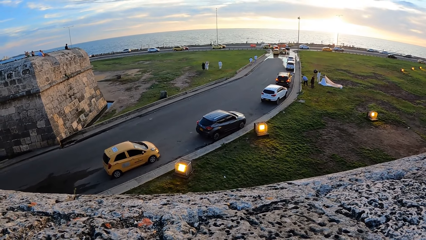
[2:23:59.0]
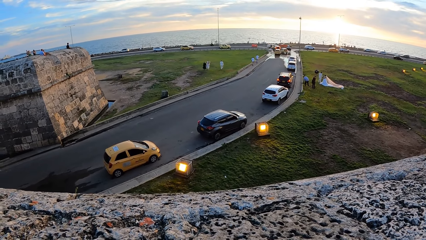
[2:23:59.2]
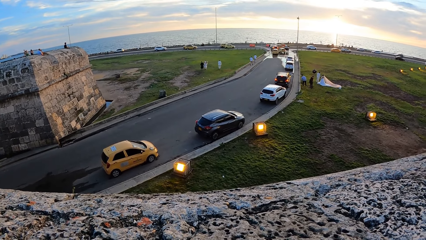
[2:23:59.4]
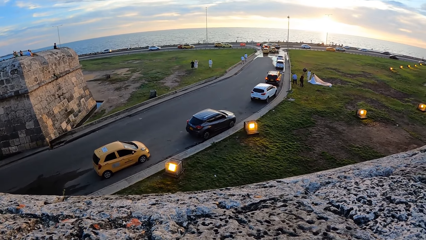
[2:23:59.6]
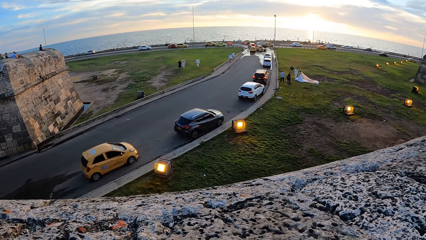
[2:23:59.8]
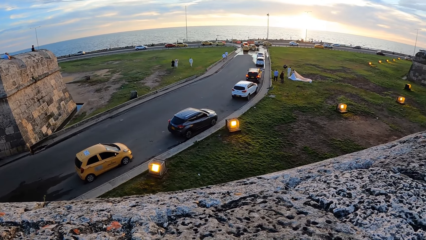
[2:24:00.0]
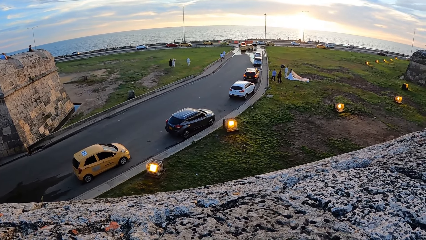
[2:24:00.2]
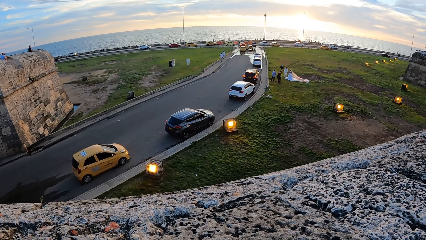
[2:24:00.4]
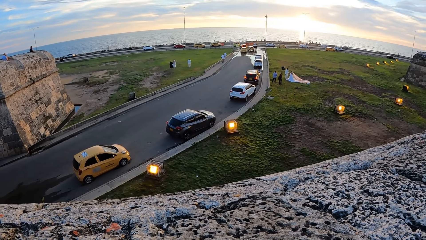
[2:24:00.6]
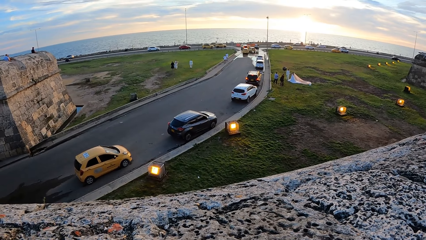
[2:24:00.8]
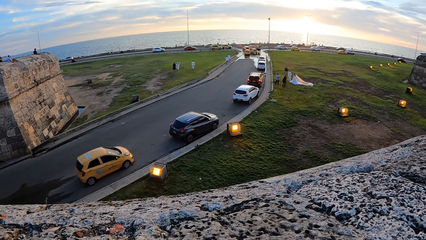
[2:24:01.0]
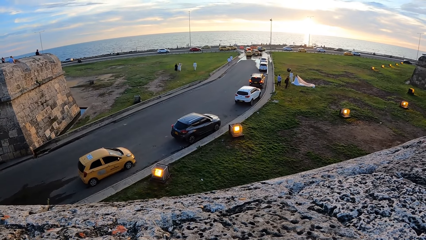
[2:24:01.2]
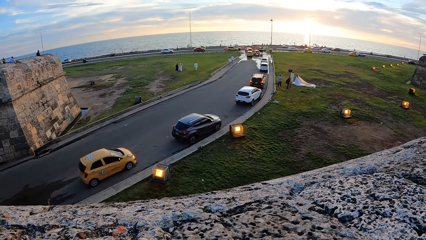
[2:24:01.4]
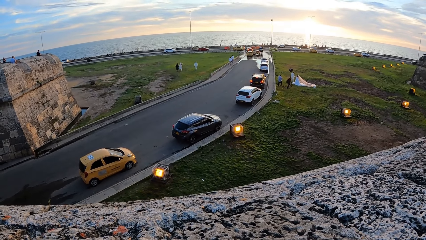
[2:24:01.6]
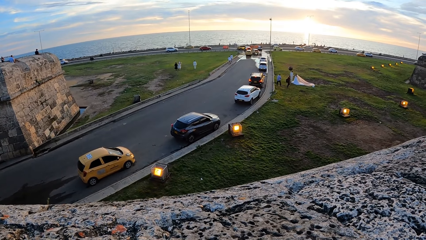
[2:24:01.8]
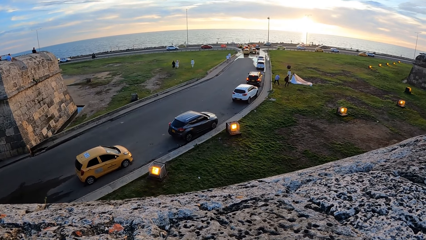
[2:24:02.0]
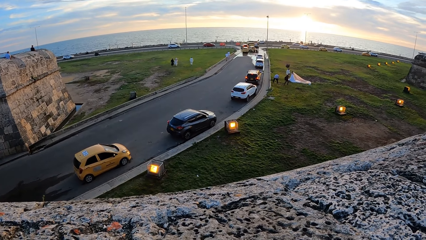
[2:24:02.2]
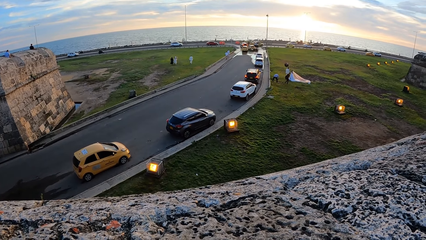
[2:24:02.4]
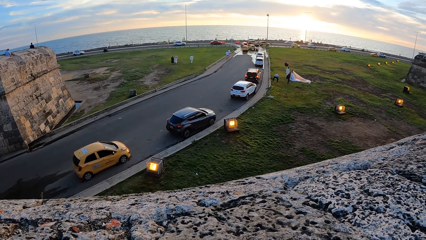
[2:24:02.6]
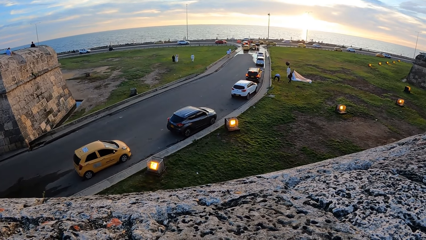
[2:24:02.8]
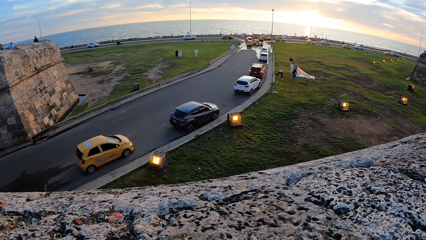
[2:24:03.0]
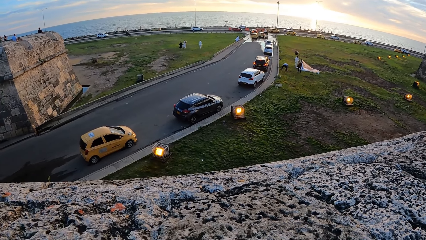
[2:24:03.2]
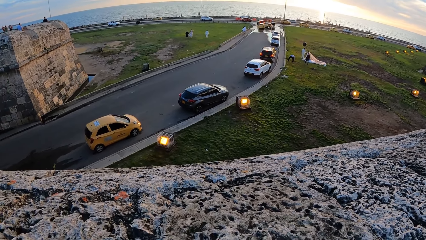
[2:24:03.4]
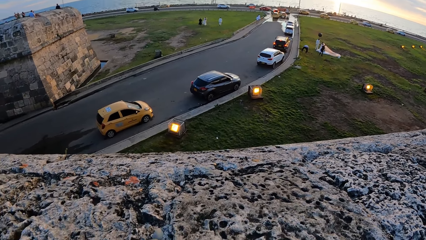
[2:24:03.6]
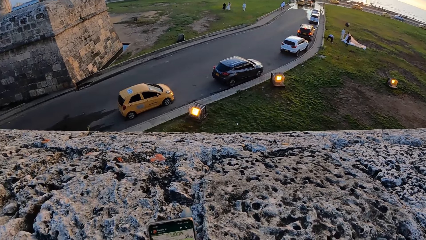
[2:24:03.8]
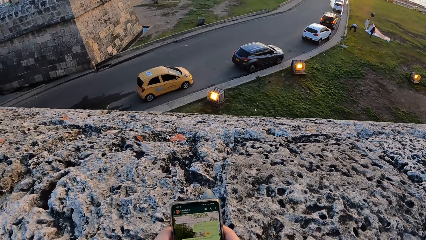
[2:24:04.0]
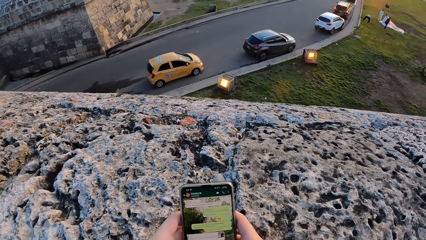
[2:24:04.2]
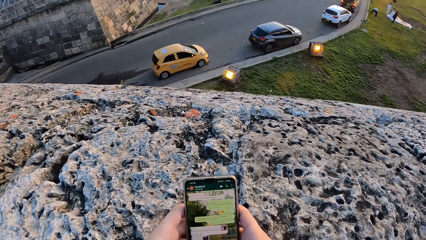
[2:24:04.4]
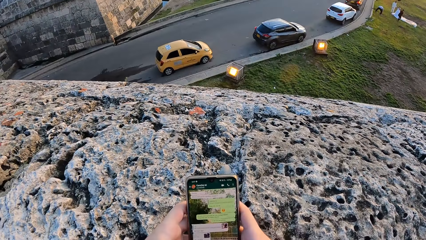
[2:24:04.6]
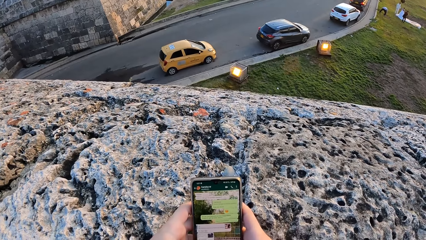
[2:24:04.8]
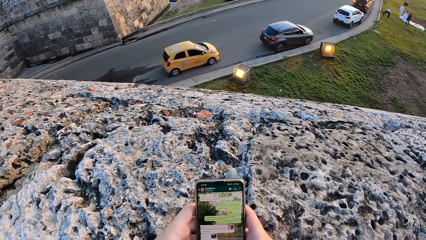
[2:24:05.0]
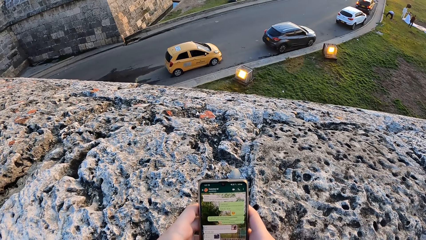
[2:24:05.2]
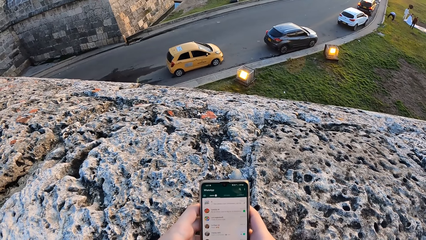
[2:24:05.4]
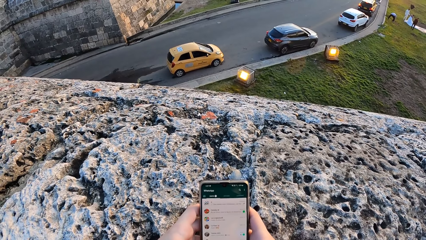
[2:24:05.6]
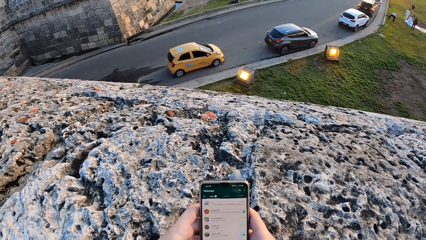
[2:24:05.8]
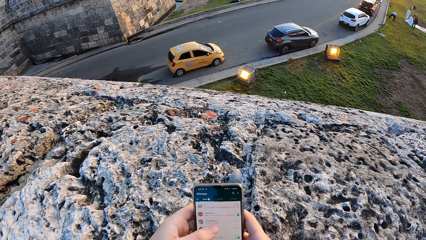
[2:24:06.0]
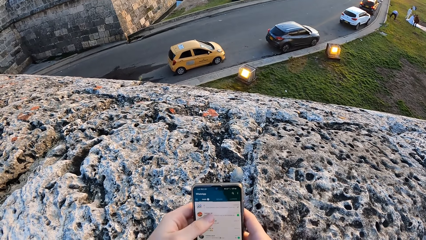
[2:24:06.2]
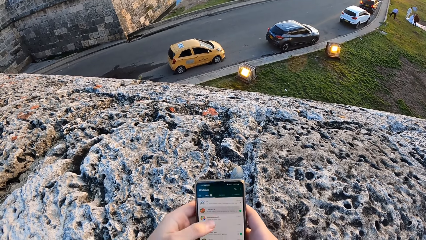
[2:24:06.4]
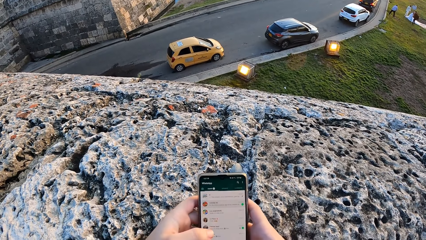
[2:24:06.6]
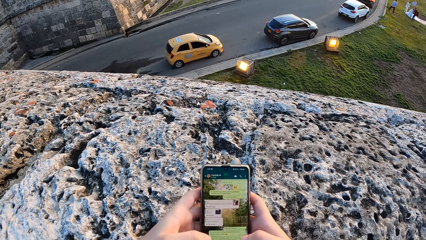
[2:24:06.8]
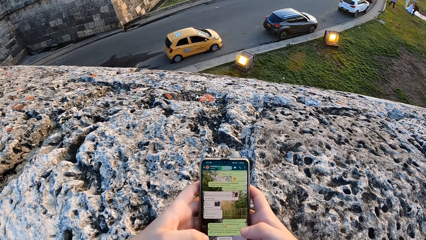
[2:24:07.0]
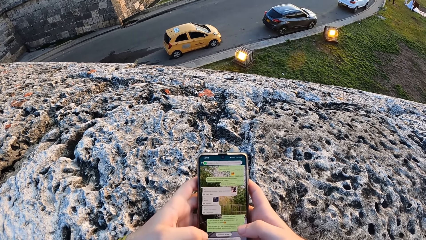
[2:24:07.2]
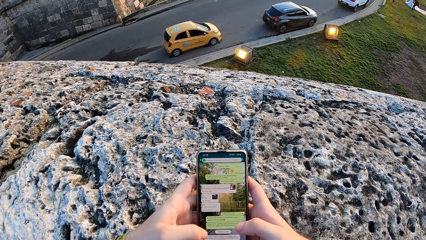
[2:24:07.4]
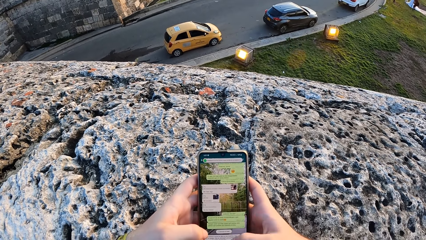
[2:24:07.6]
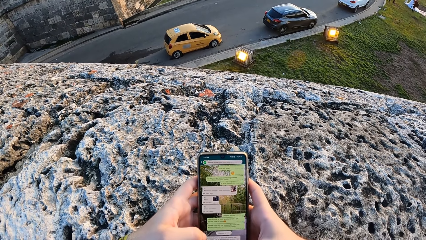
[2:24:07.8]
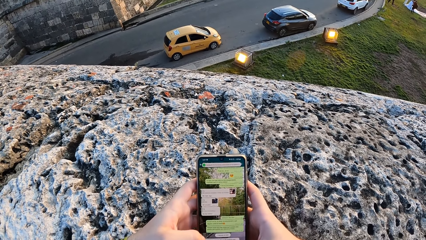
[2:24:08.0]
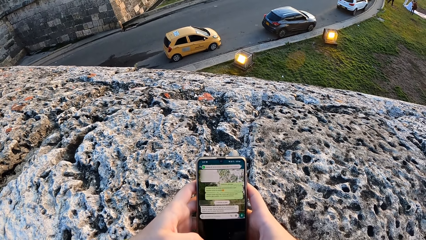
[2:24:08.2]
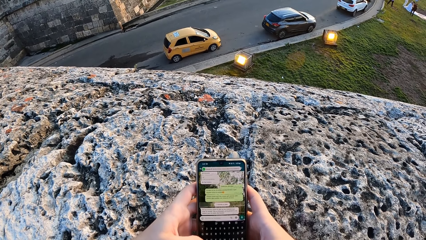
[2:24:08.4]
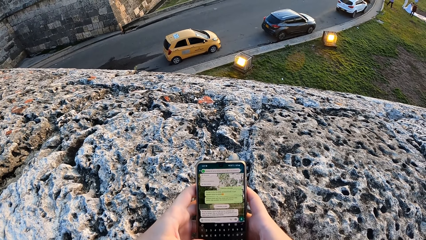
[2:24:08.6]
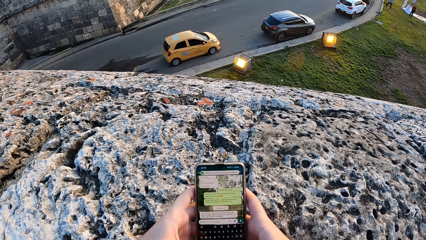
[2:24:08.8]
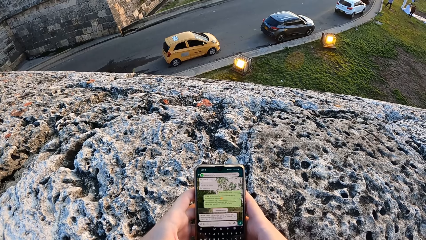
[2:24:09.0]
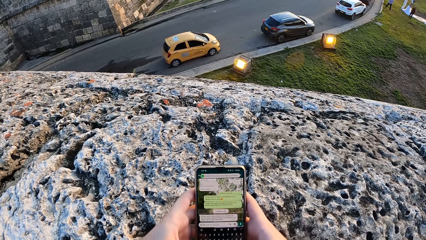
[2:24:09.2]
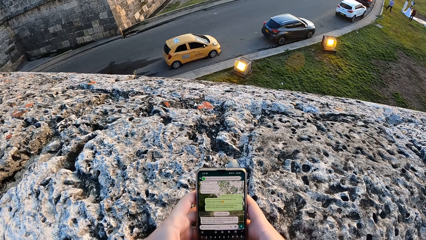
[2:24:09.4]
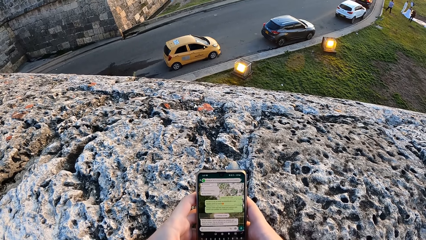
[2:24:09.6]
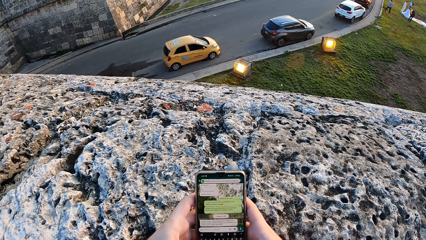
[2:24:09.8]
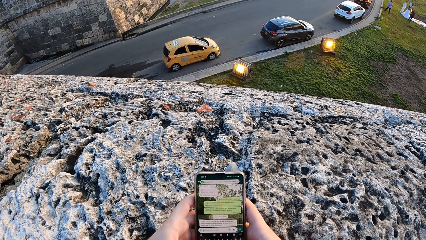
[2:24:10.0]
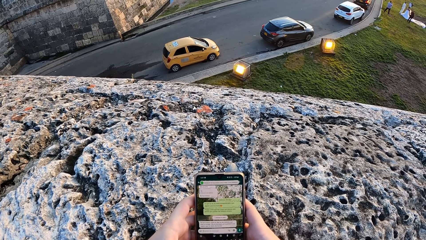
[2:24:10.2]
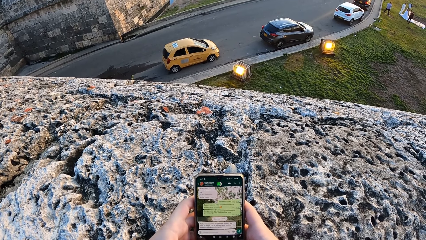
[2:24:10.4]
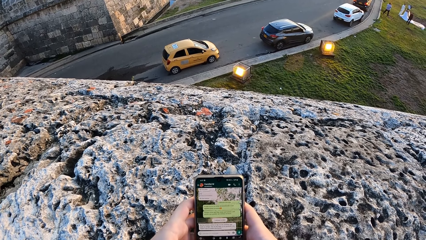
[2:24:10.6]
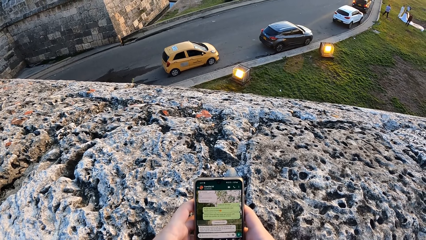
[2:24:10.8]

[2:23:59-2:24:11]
The camera wearer presses the phone with both hands.

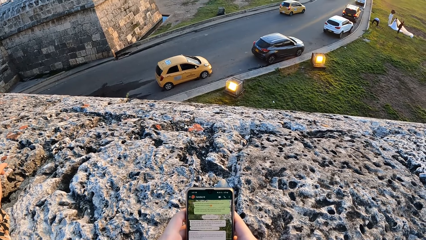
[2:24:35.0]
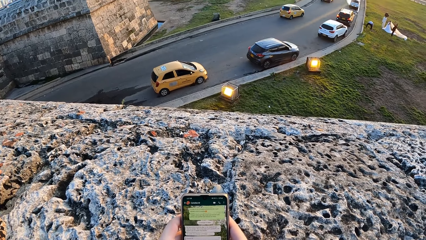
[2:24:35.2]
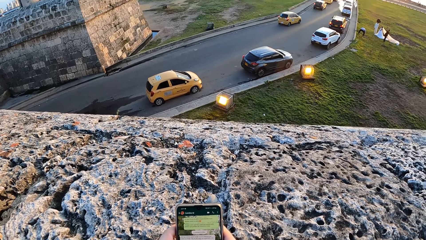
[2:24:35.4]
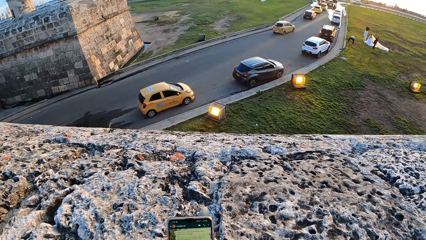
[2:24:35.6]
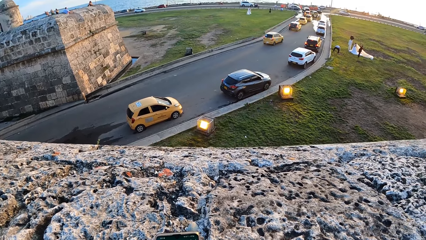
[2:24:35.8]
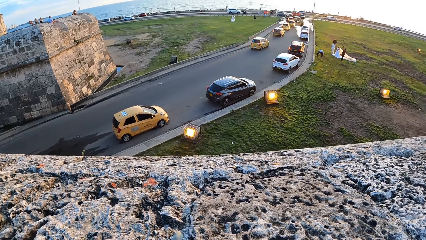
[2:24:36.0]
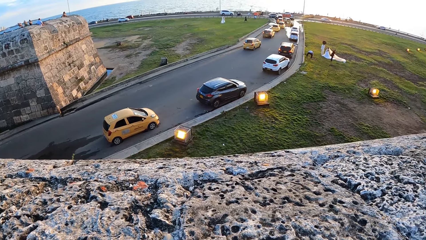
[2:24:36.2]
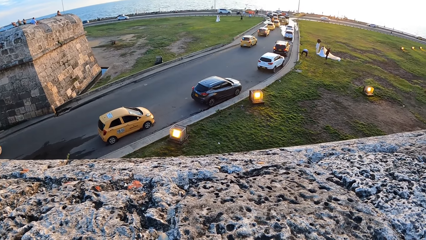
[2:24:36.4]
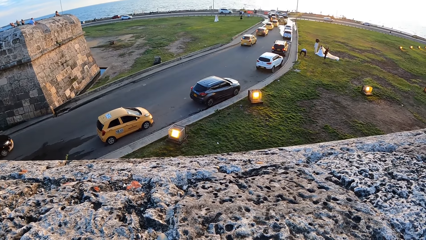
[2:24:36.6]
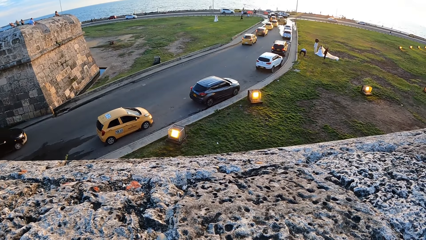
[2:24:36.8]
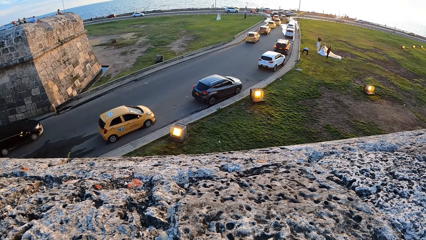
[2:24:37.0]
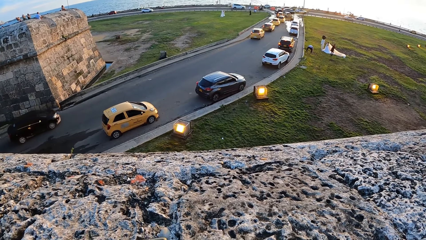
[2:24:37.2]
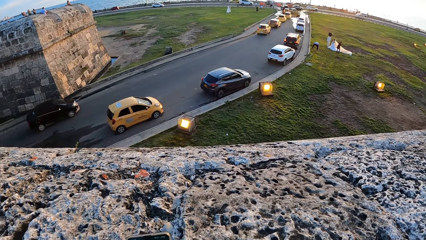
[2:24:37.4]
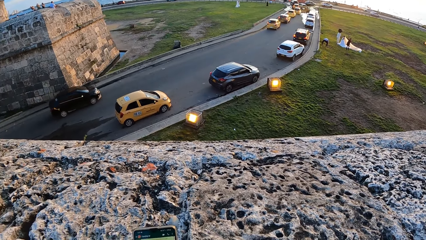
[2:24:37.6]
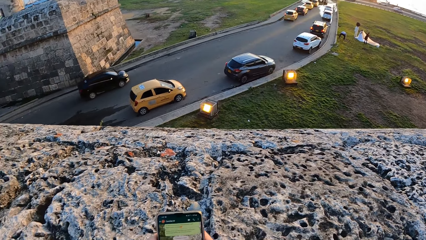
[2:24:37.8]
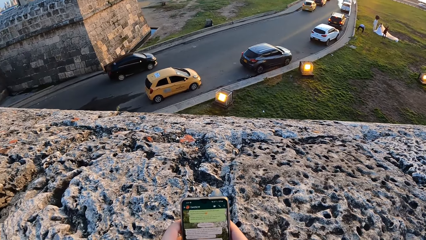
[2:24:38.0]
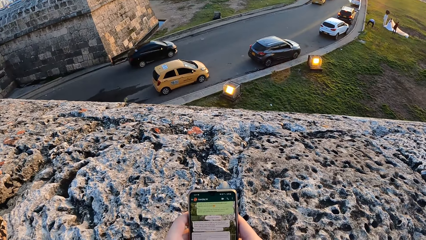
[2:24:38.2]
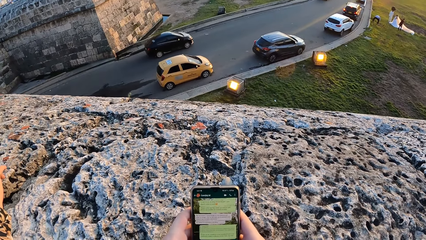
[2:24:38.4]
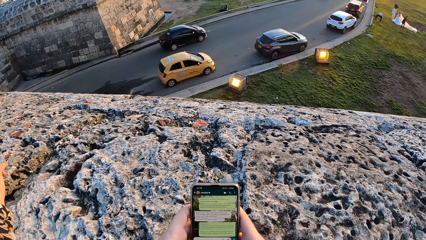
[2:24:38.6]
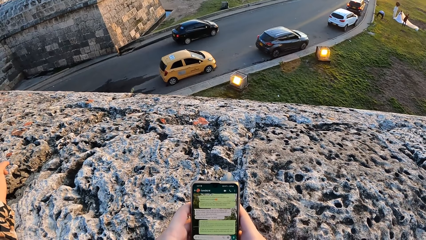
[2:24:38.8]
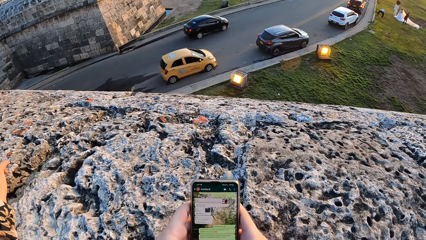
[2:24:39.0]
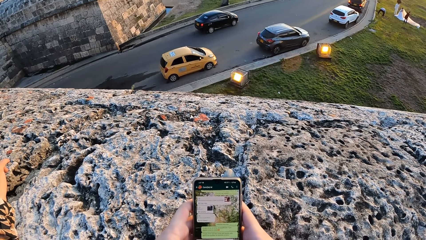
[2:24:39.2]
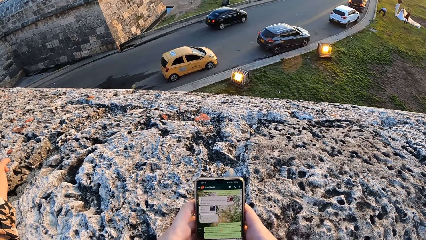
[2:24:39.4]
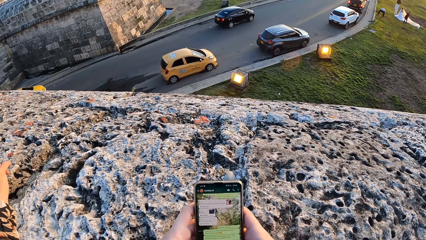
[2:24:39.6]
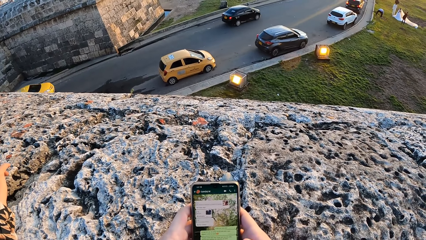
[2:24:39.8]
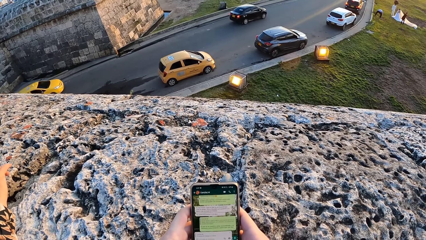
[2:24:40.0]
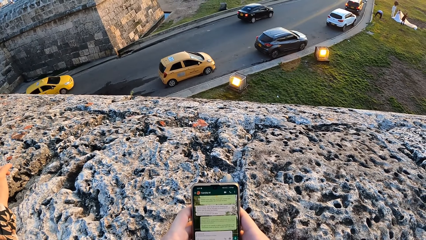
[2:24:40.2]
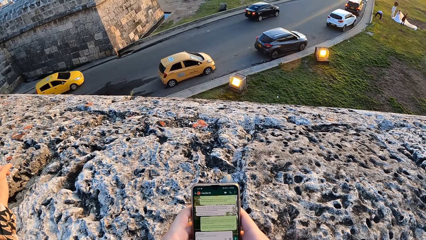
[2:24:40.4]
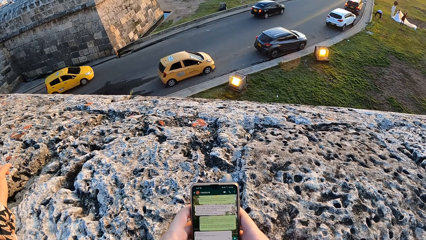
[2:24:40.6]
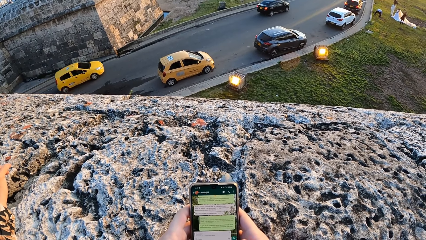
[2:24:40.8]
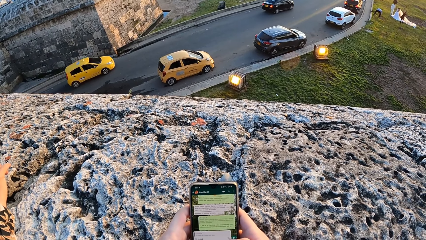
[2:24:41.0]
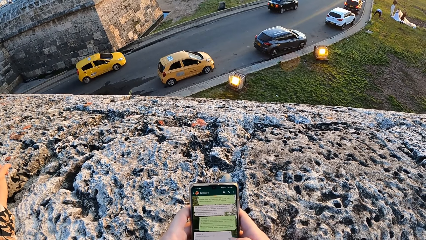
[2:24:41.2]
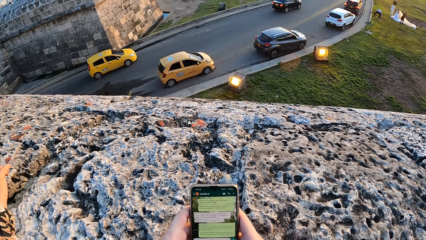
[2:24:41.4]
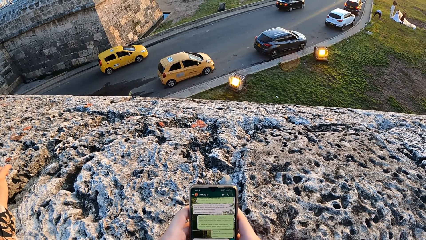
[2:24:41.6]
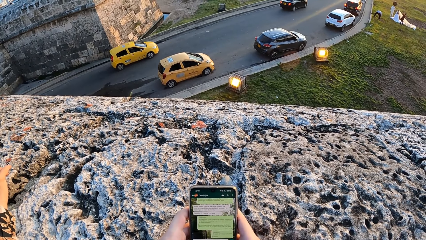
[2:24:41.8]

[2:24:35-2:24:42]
The camera wearer looks at the cars. They use the phone.
